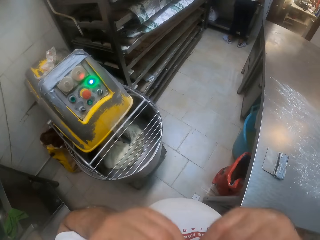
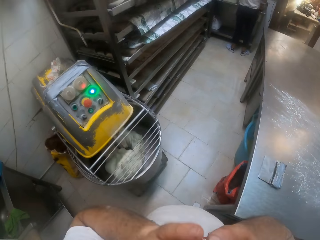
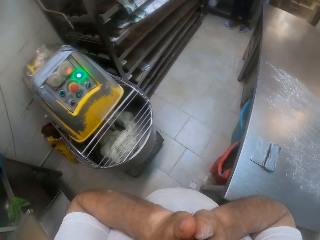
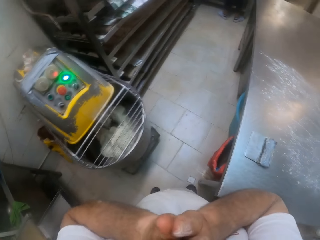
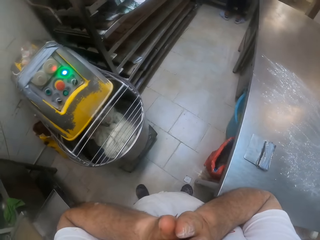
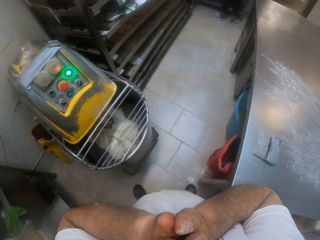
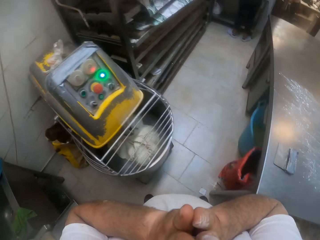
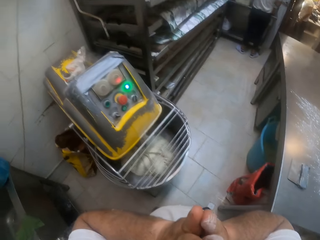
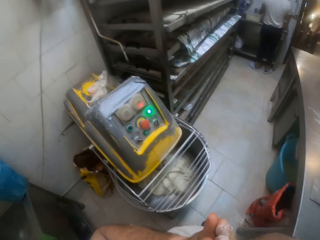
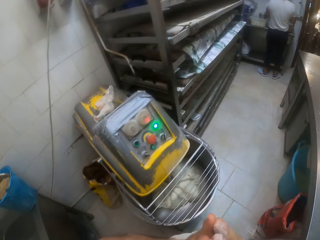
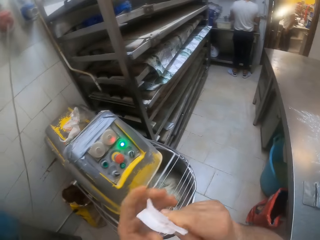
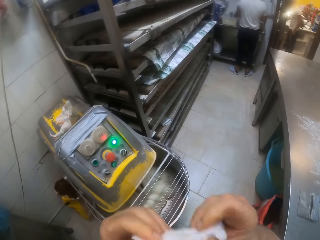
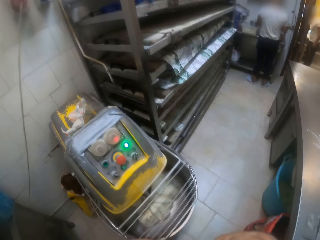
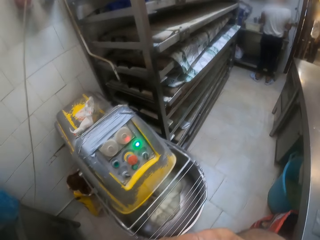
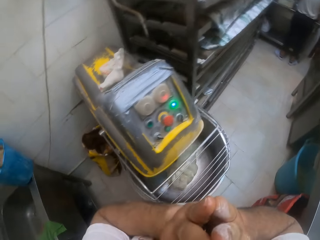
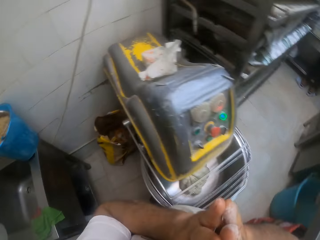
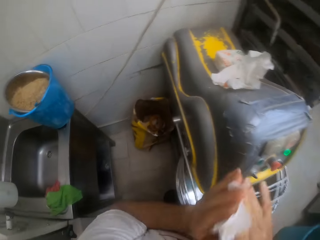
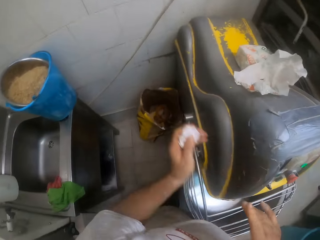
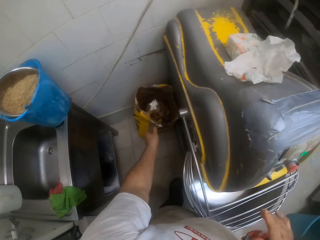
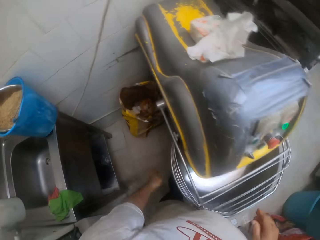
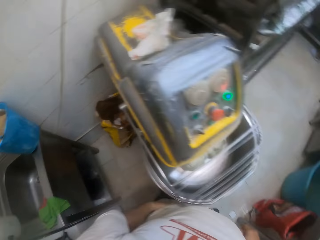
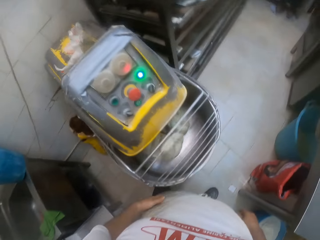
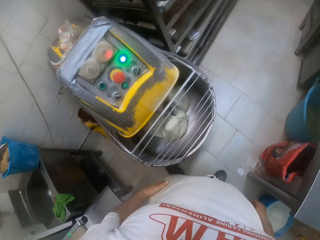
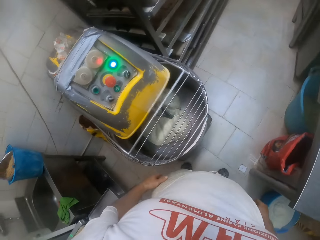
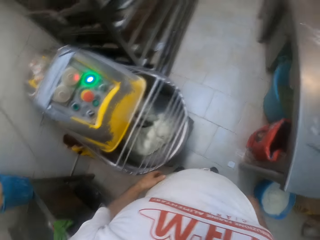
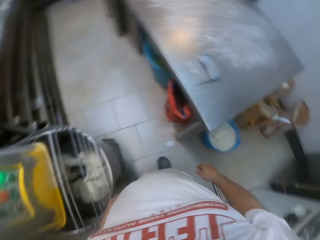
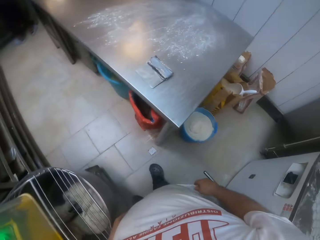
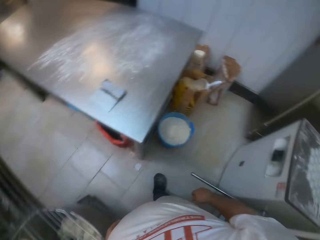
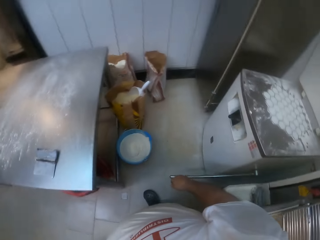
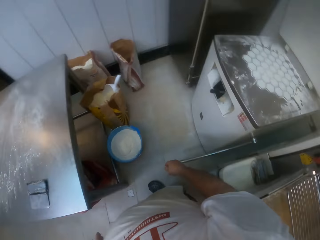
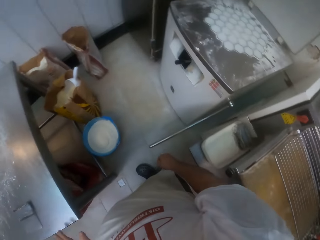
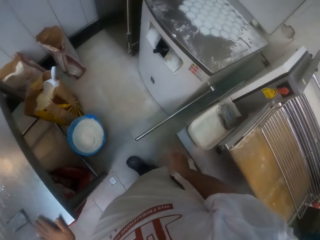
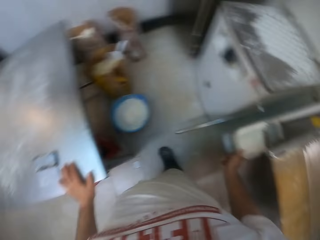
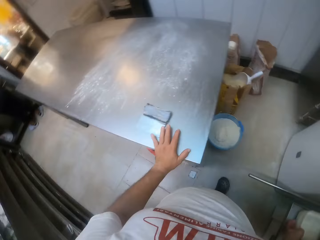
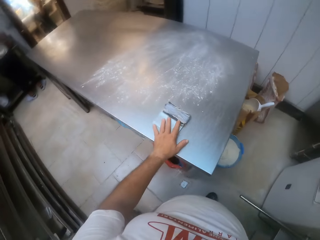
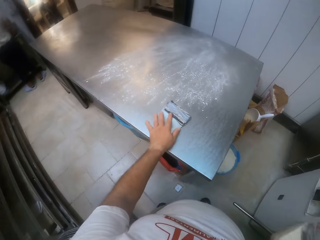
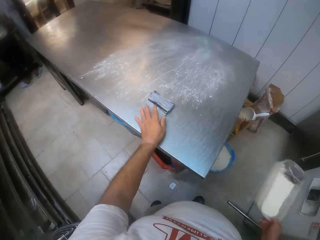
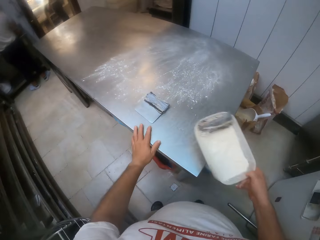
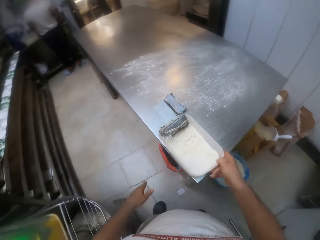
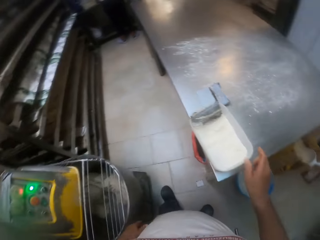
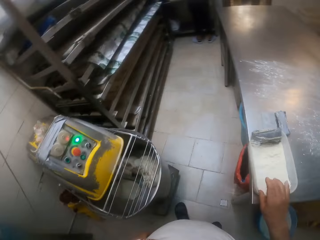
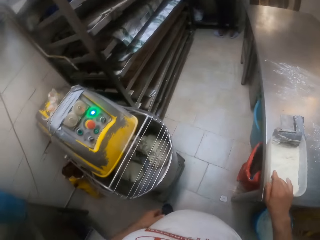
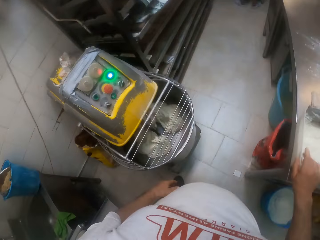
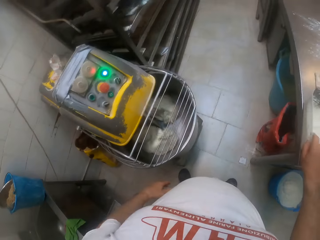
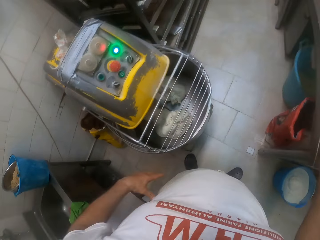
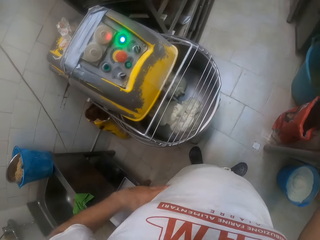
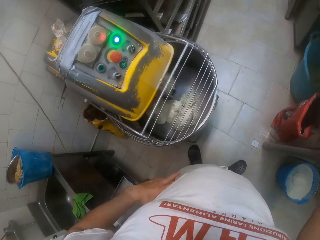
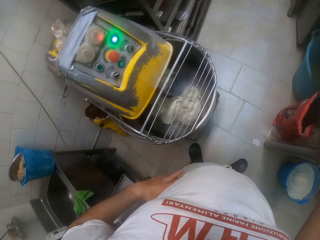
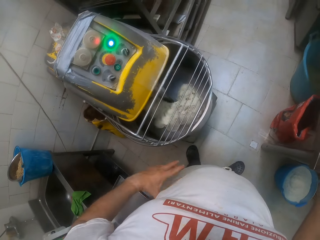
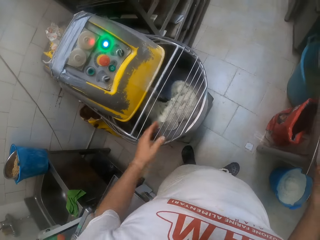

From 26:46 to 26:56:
The camera wearer blows his nose with a tissue paper with both his hands. He wipes the face. He throws the tissue paper into the waste bin with his left hand. He looks around the room. He picks up a container from a countertop with his right hand. He slides the dough cutter across the table with his left hand. He drops the container on the table with his right hand.

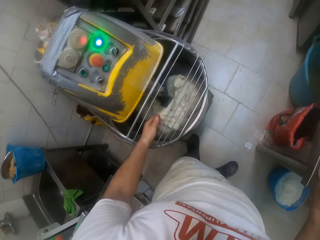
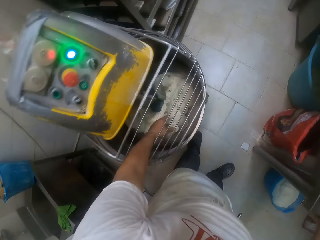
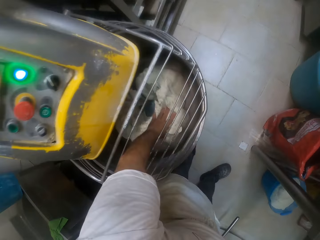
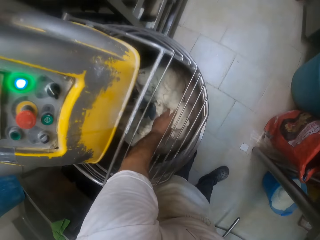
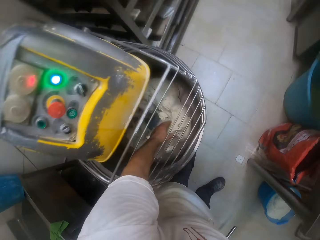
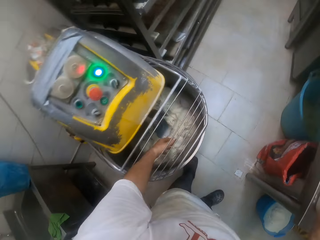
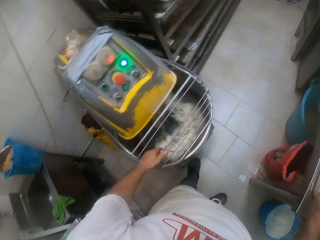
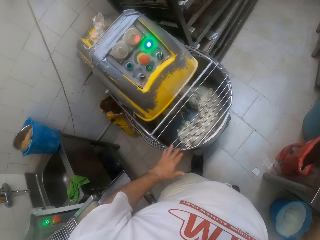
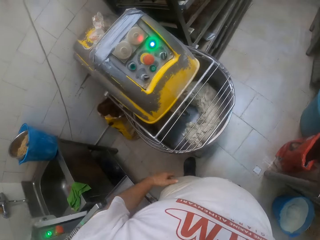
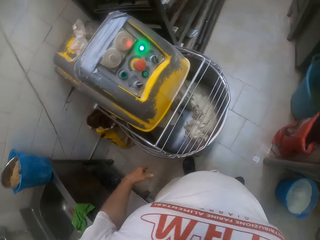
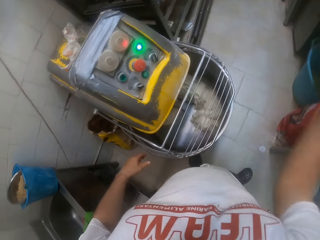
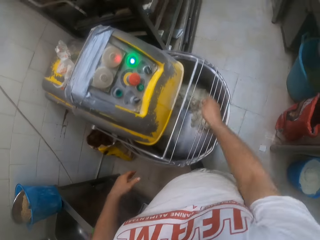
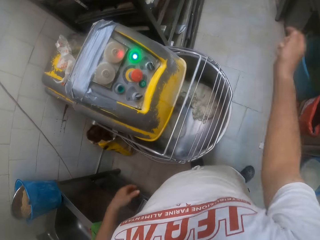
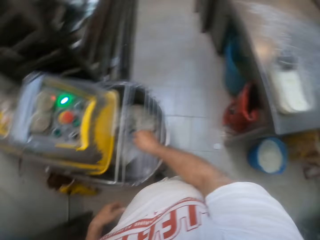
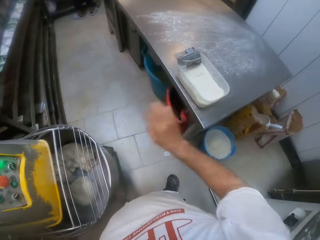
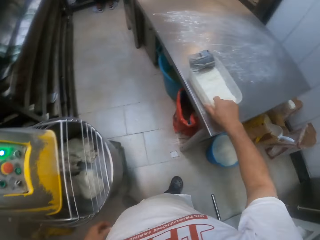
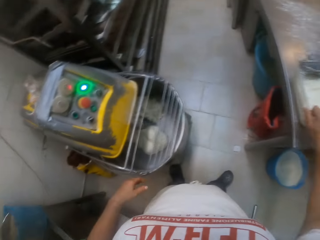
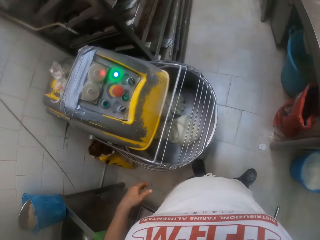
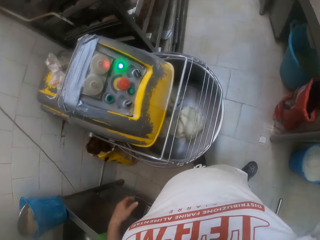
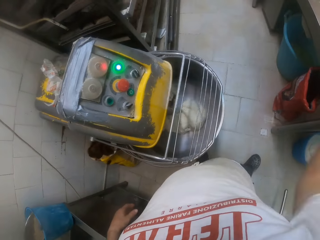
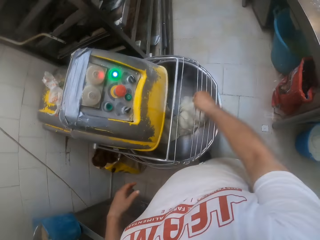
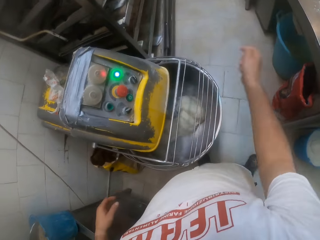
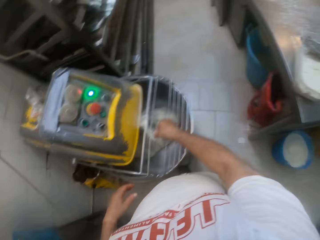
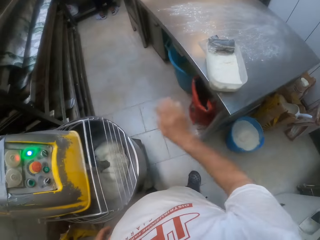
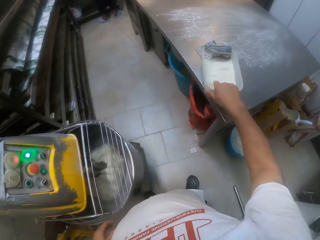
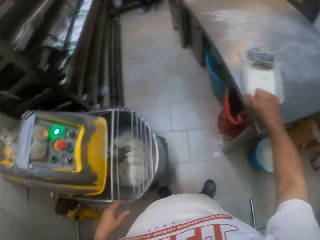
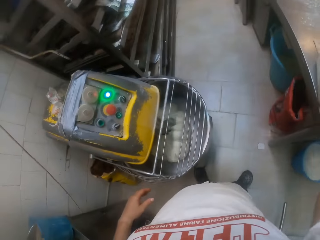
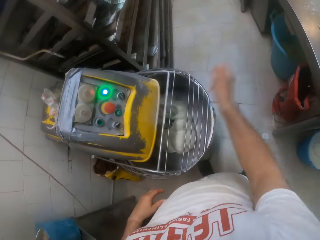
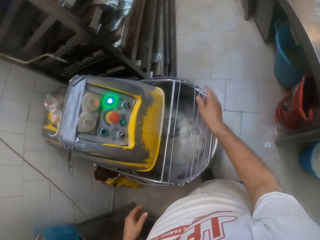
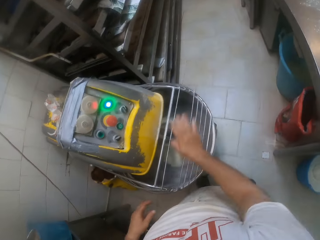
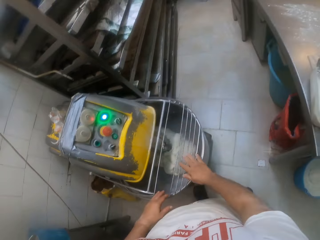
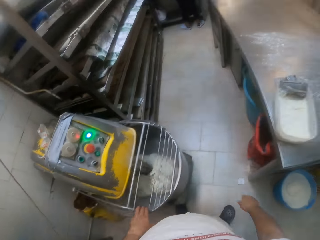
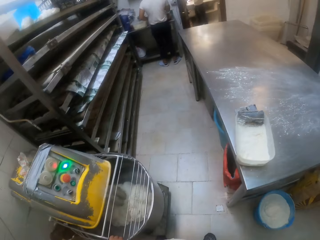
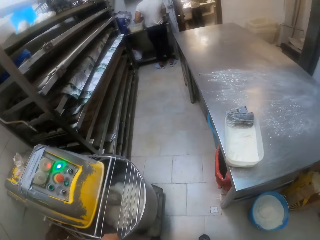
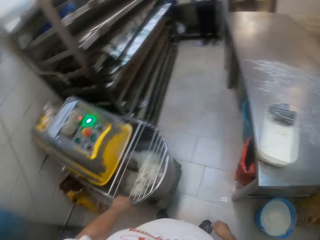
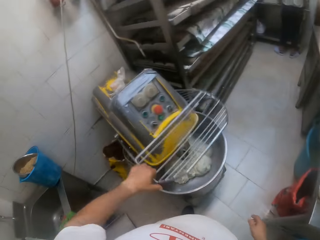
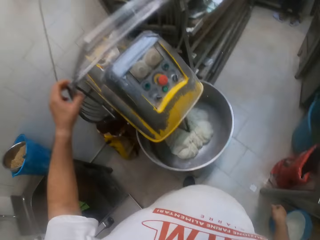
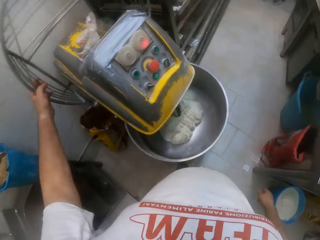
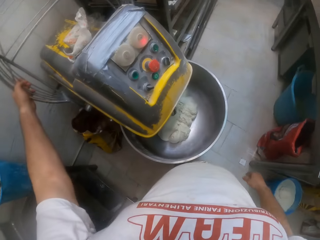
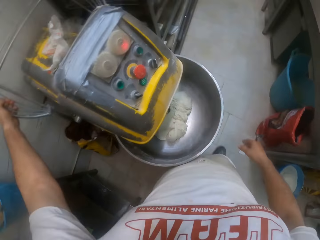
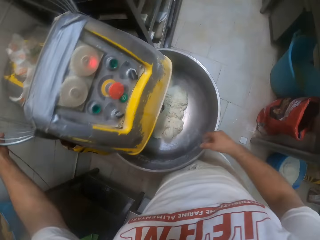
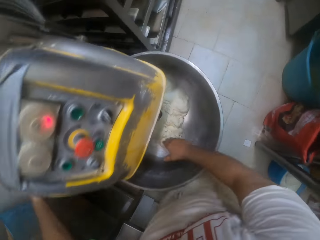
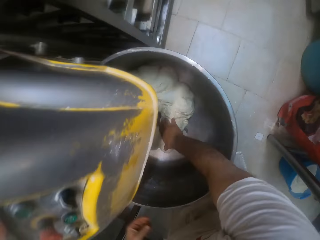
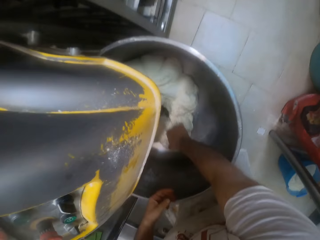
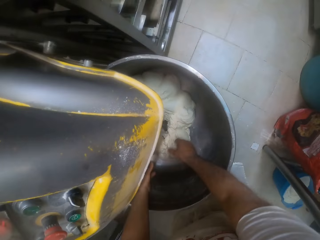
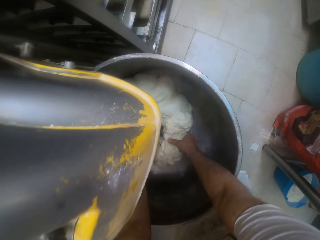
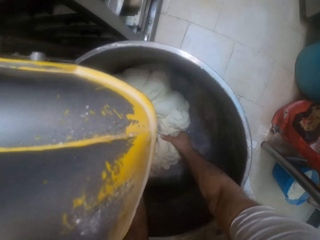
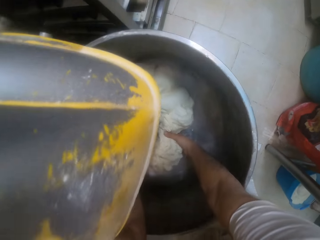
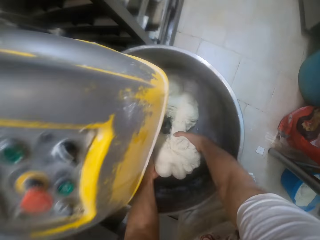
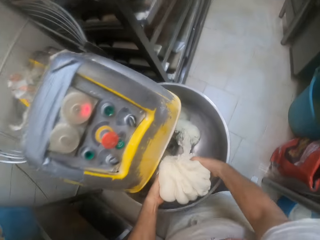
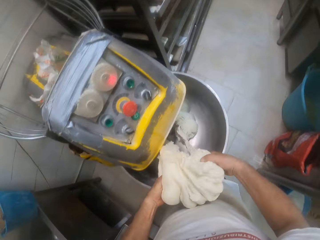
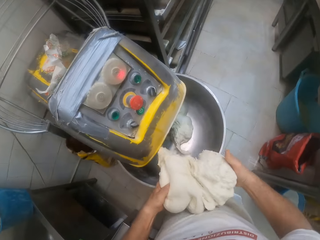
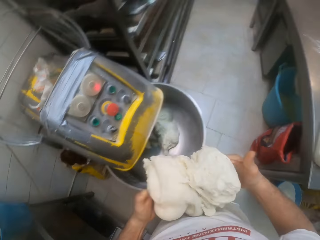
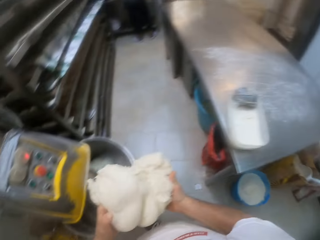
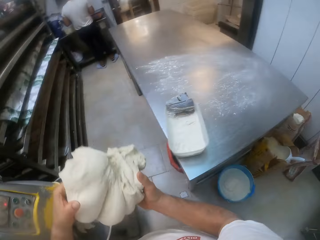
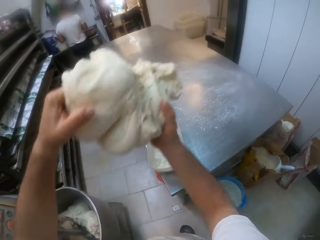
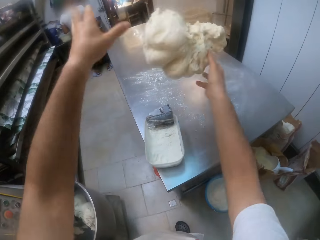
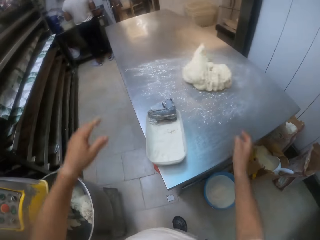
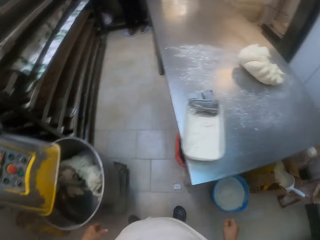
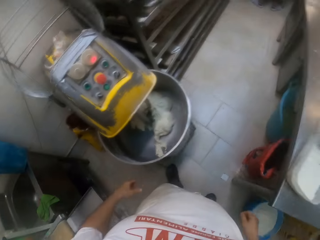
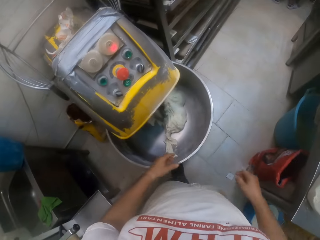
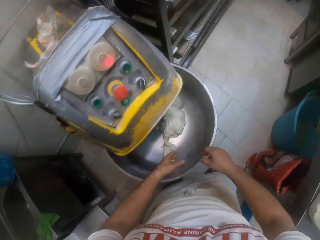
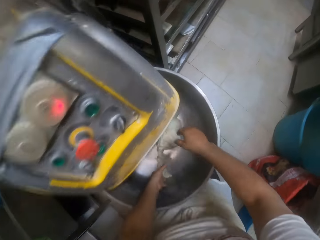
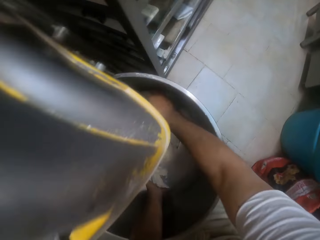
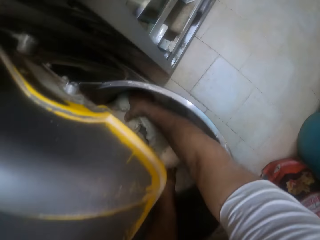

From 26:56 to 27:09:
The camera wearer touches dough in a dough mixer with his left hand. He throws flour into the dough mixer with his right hand. He picks flour from the bowl of flour with his right hand. He throws flour into the dough mixer with his right hand. He picks flour from the bowl of flour with his right hand. He throws flour into the dough mixer with his right hand. He hits the dough mixer with his right hand. He opens the dough mixer with his left hand. He touches the dough inside the dough mixer with his right hand. He picks dough from the dough mixer with both hands. He throws the dough on the table with both hands.
